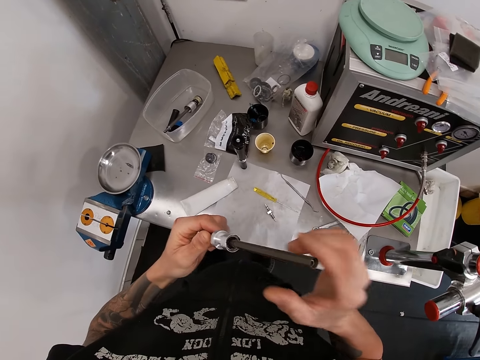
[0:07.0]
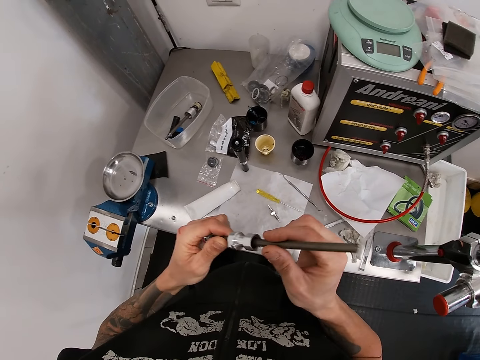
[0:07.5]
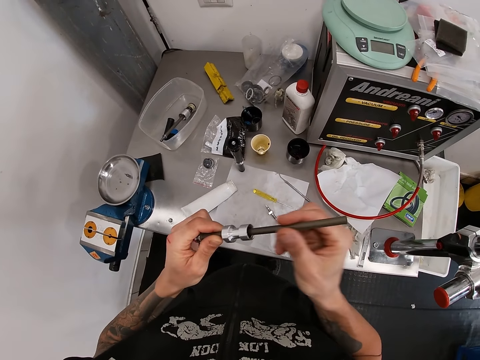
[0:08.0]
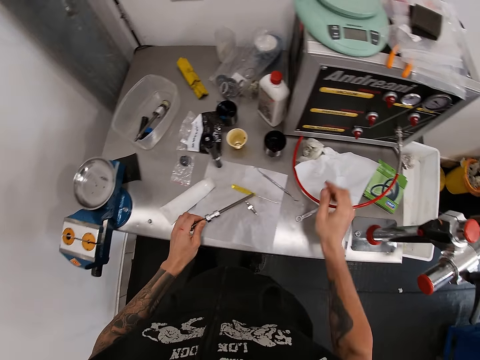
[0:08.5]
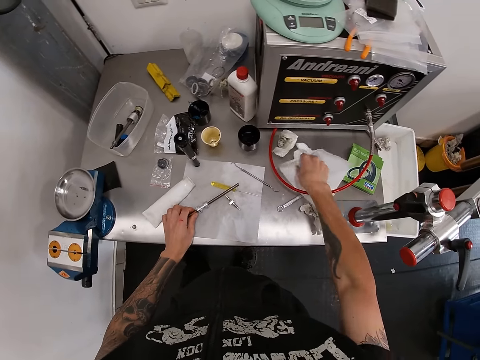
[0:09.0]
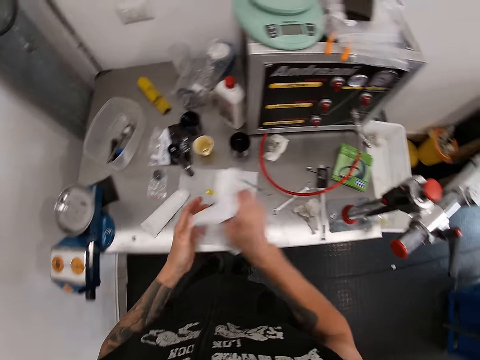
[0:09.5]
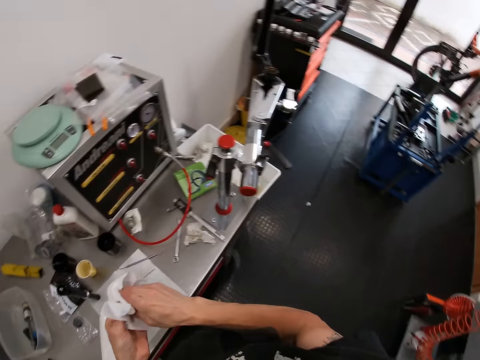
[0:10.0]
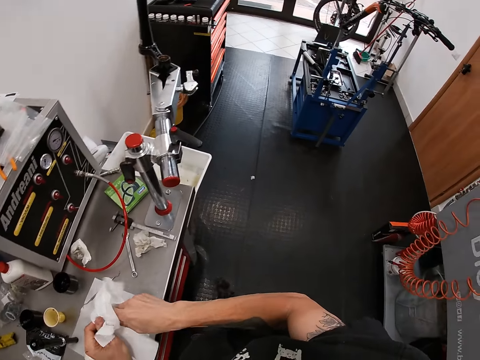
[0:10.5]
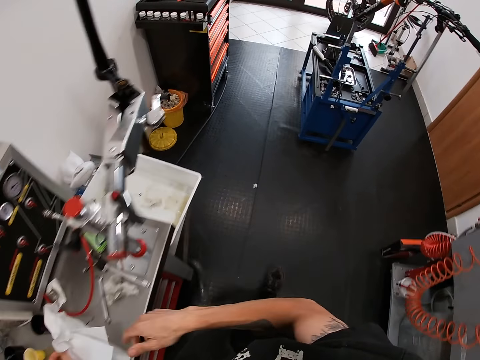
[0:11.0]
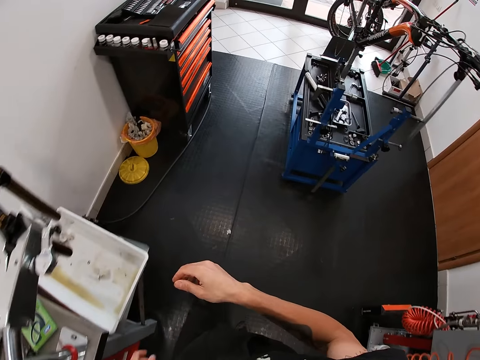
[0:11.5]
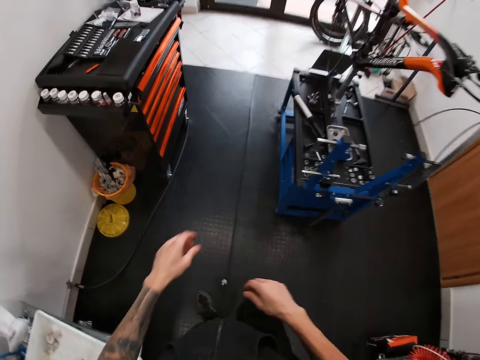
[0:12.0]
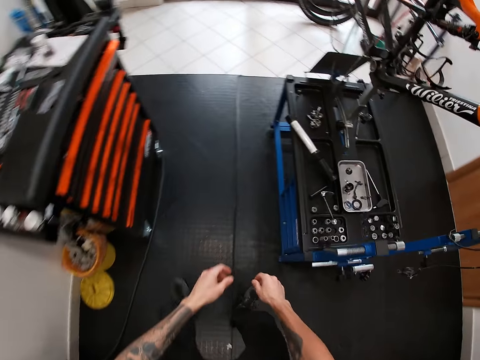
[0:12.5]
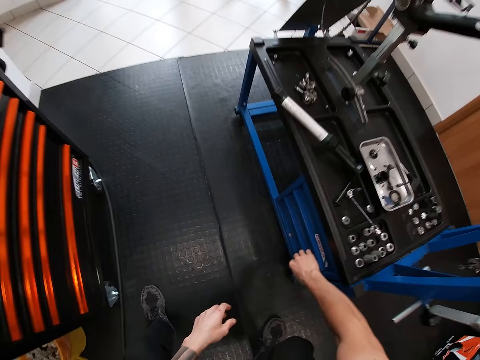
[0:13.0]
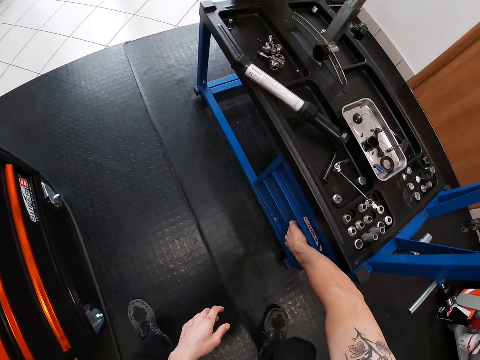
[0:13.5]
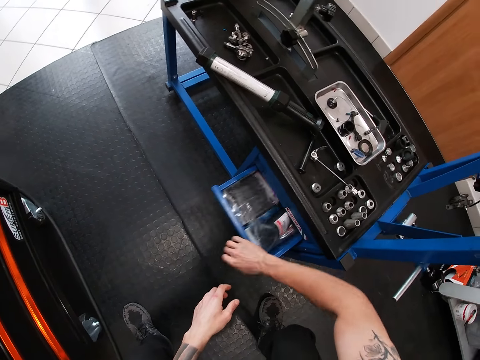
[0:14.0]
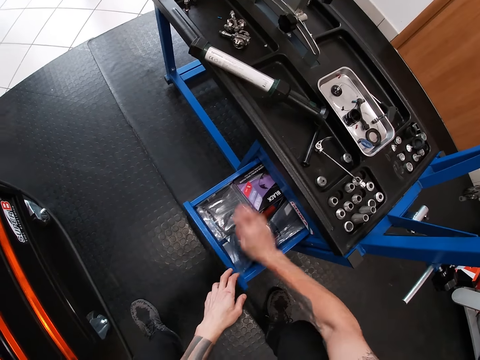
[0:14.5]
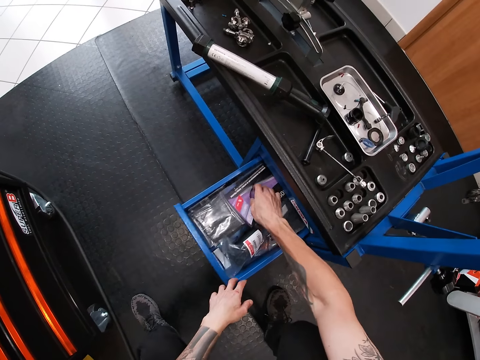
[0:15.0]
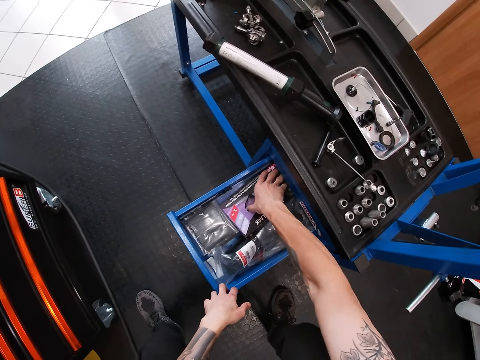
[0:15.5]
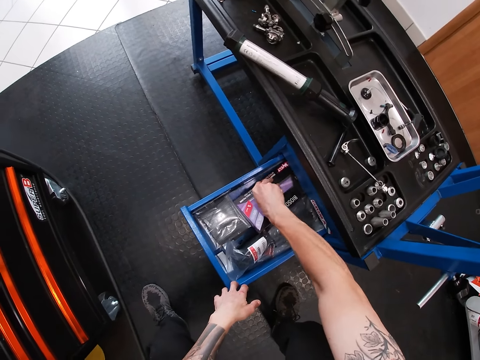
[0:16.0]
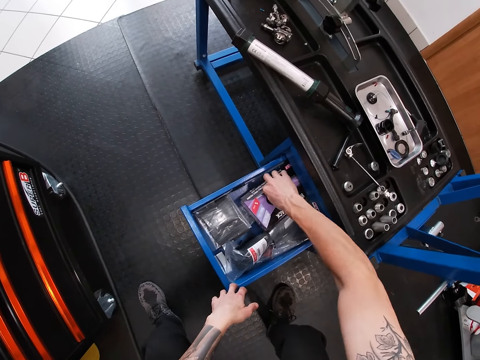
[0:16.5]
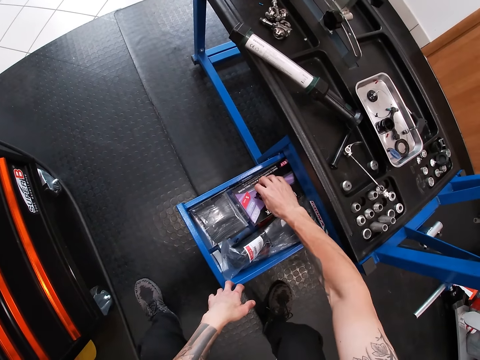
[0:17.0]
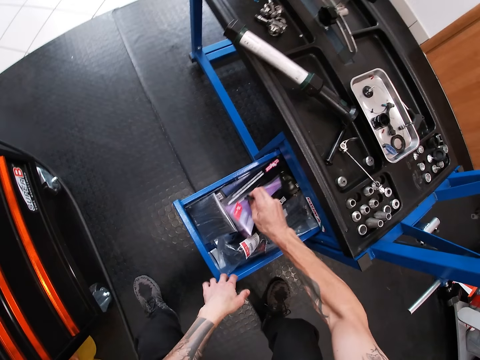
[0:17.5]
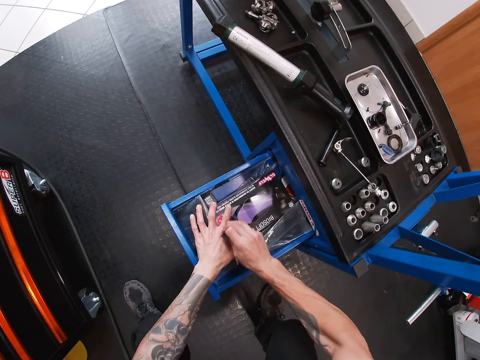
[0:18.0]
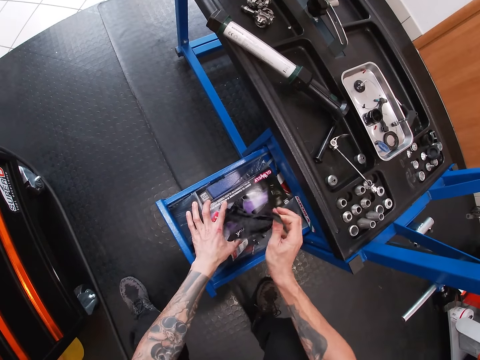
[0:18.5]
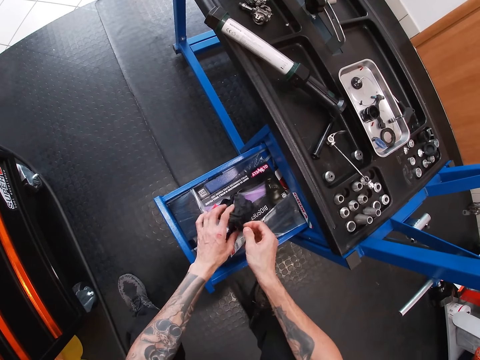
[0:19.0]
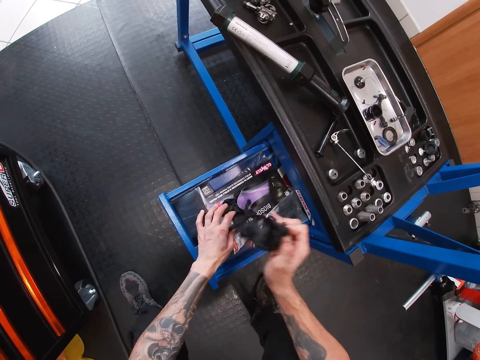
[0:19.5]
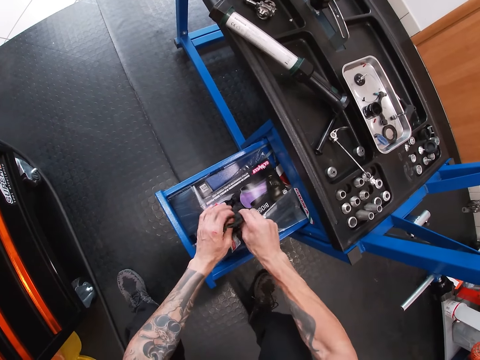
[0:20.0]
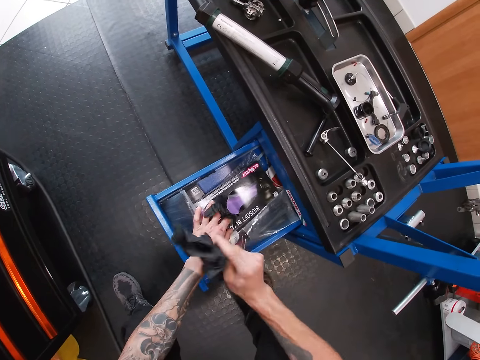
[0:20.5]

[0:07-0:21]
The camera wearer drops the shock bushing absorber on the work bench with his left hand. He picks a tissue paper from the work bench with his right hand. He cleans his hands with the tissue. He throws the tissue paper on the table. He opens a tools drawer with his right hand. He picks some gloves from a pack of gloves from the drawer with both hands.

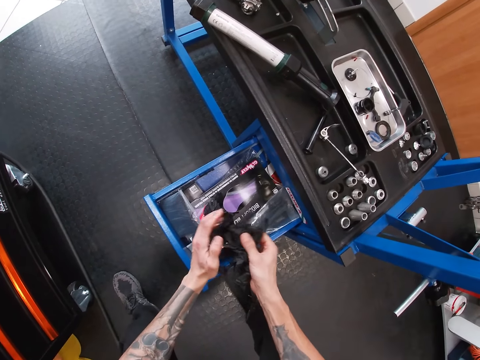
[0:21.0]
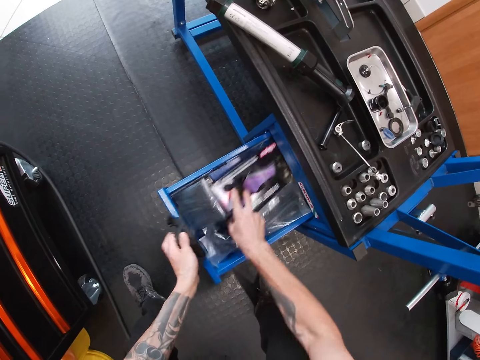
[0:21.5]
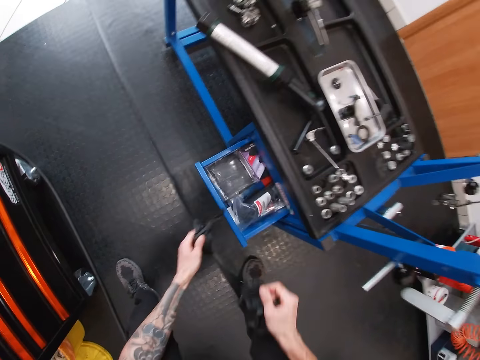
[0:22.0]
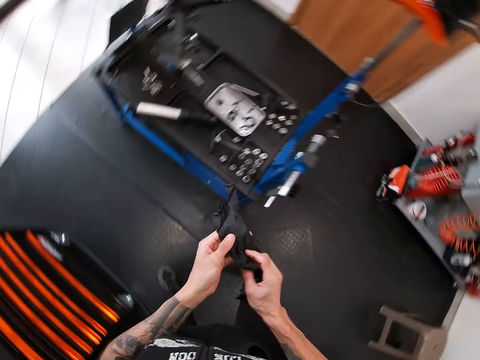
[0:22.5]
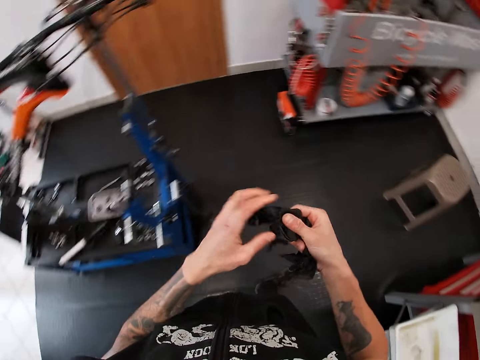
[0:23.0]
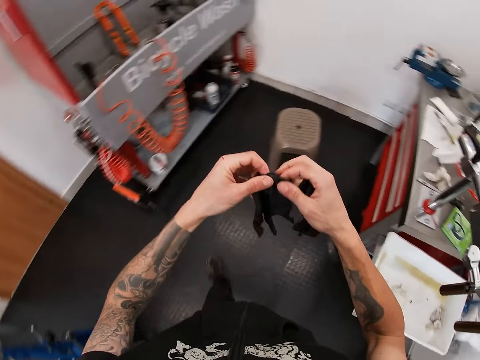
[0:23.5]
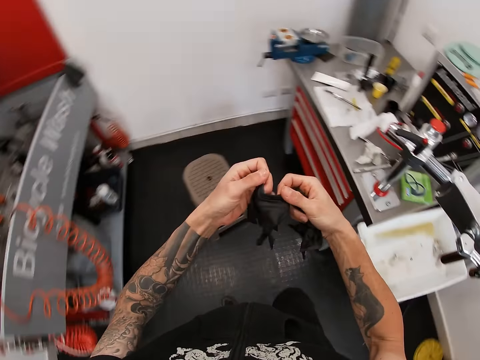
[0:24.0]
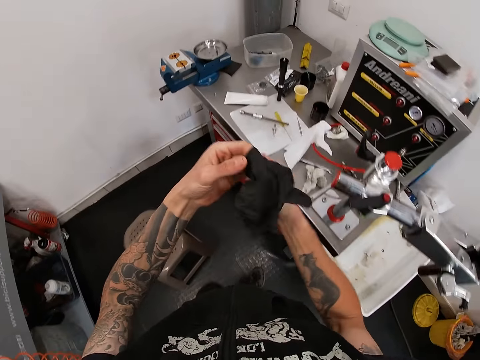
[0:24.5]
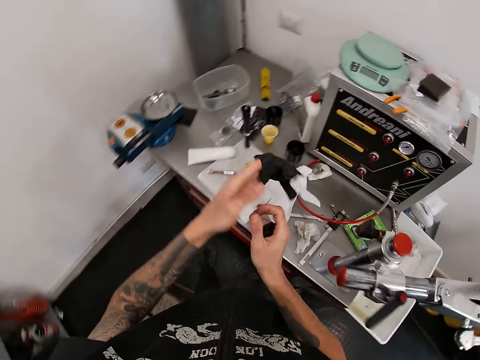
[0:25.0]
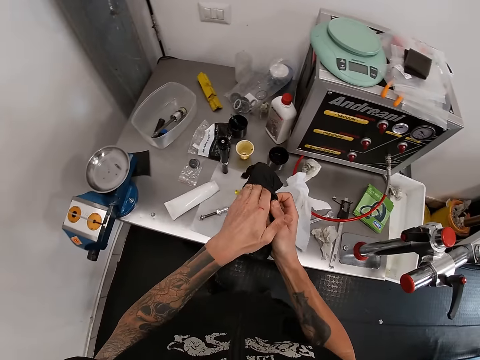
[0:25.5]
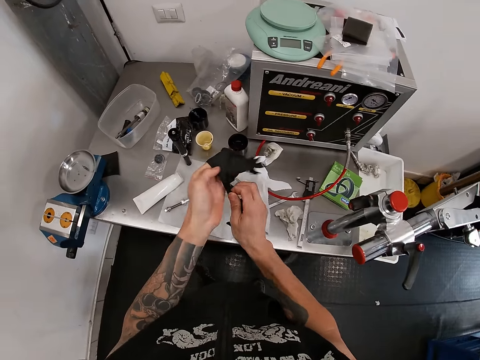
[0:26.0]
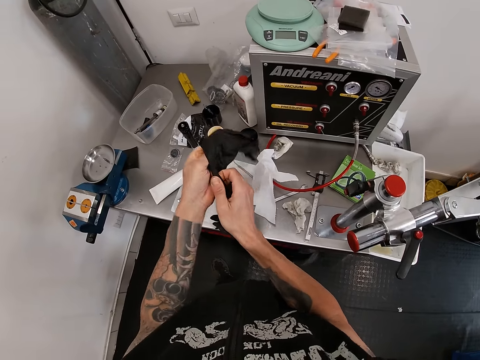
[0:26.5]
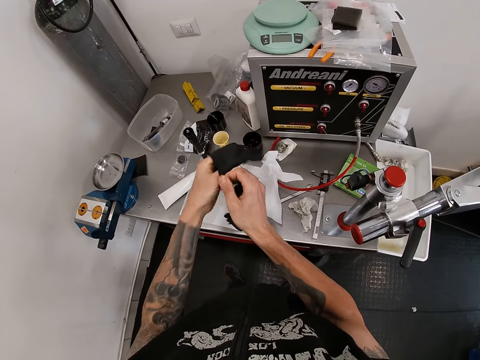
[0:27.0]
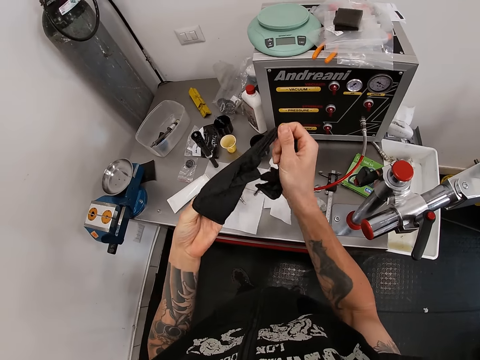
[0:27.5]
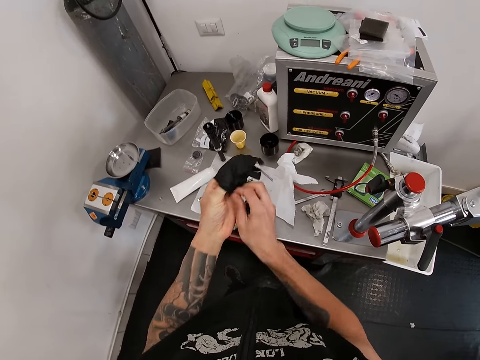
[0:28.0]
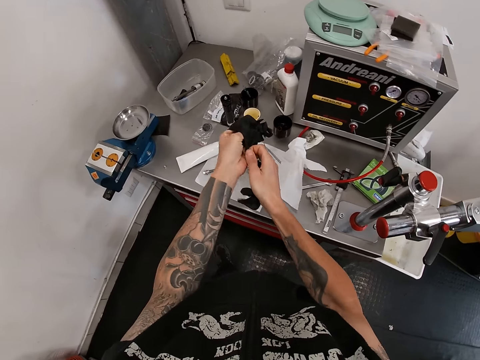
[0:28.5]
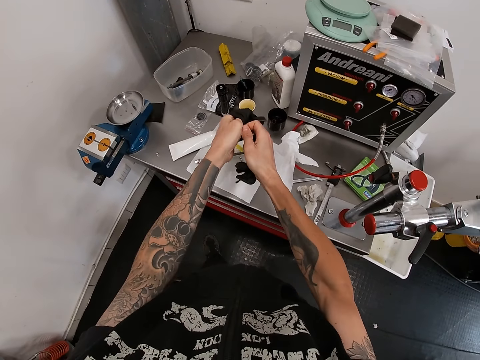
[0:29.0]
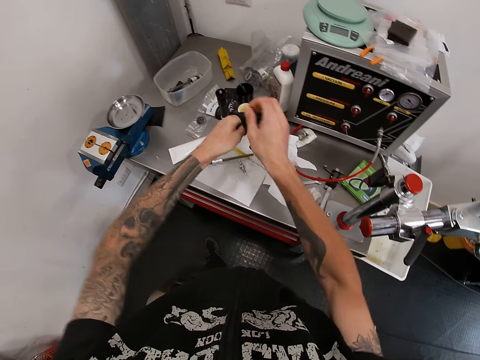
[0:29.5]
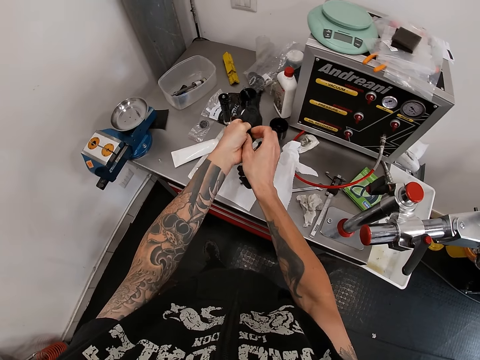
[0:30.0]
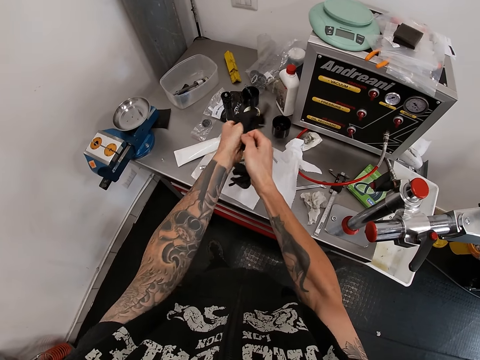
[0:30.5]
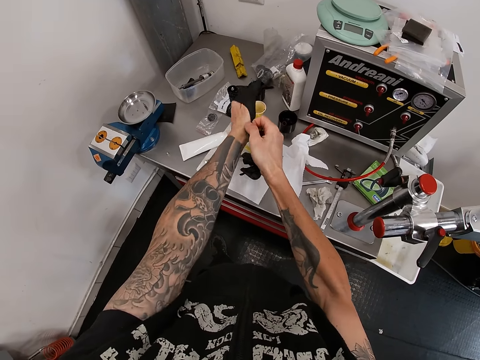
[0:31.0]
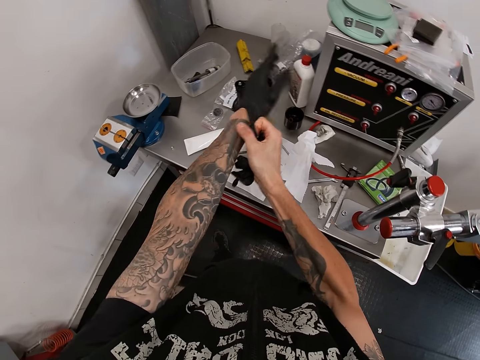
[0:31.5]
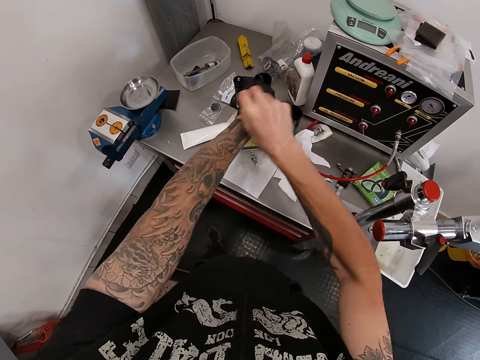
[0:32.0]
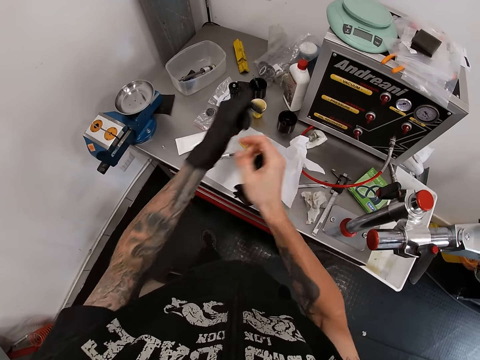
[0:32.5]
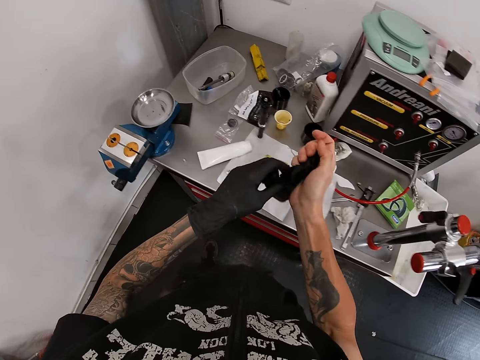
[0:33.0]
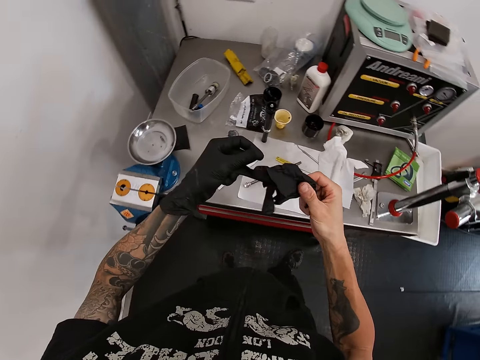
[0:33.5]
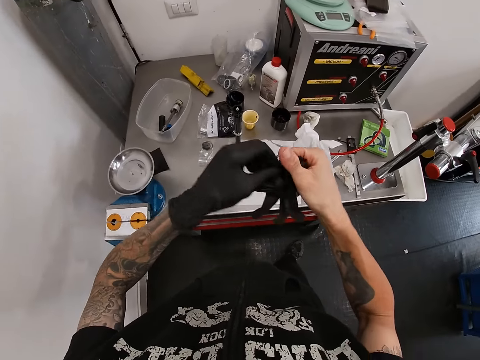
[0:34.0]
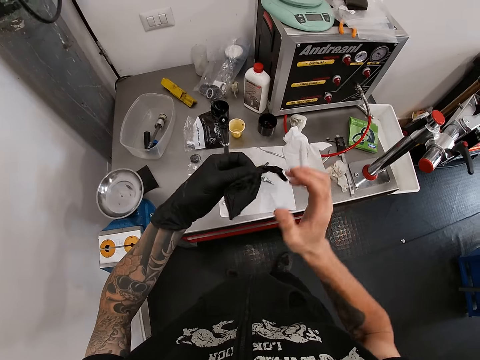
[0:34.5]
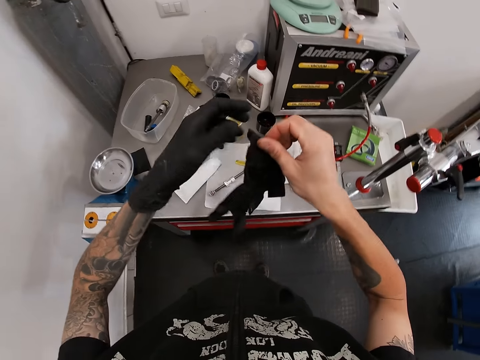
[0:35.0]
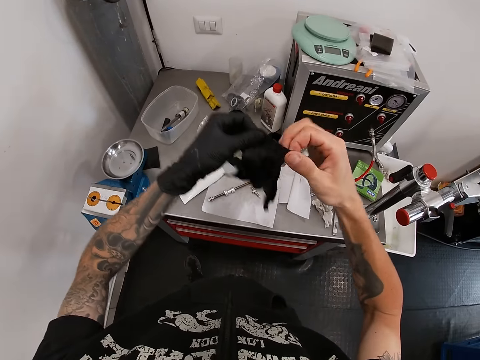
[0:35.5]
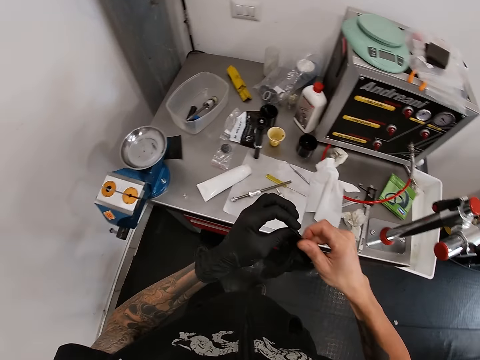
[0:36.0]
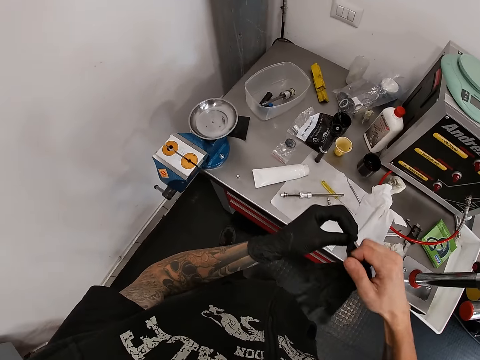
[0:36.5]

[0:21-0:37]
The camera wearer moves the gloves pack. He closes the drawer with his left hand. He wears the gloves with both hands. He adjusts a glove. He wears the glove. He adjusts the glove.
